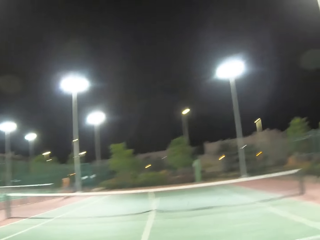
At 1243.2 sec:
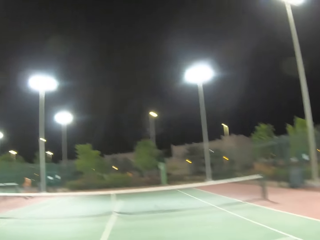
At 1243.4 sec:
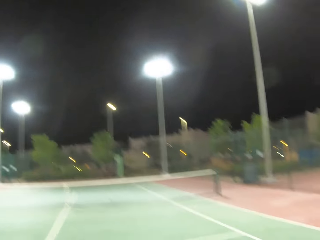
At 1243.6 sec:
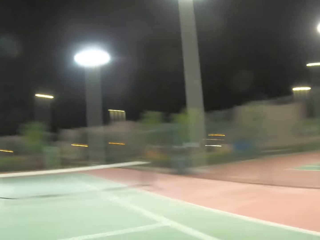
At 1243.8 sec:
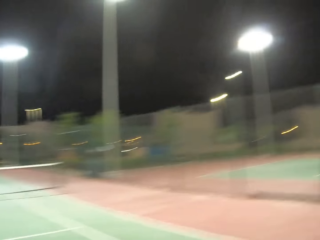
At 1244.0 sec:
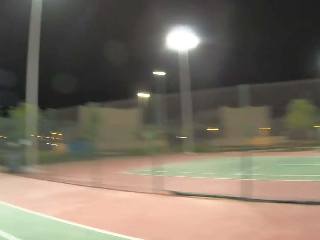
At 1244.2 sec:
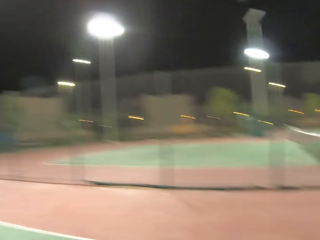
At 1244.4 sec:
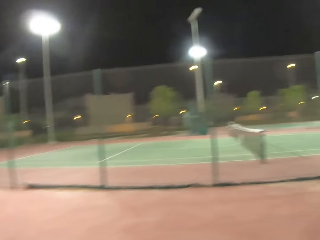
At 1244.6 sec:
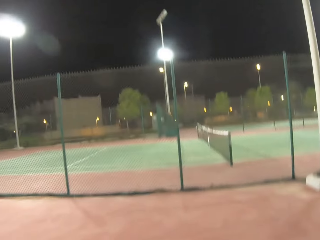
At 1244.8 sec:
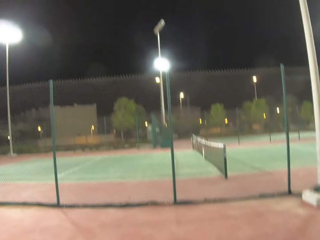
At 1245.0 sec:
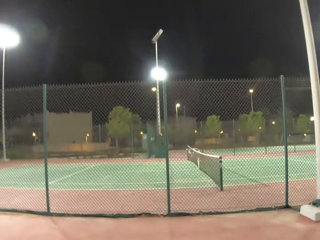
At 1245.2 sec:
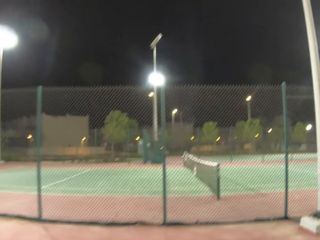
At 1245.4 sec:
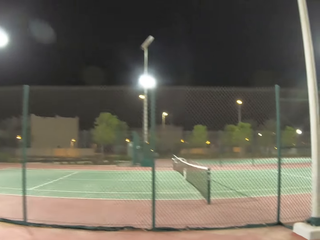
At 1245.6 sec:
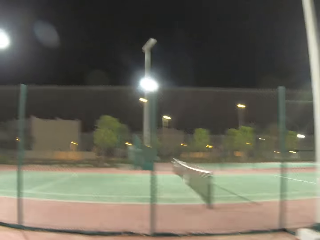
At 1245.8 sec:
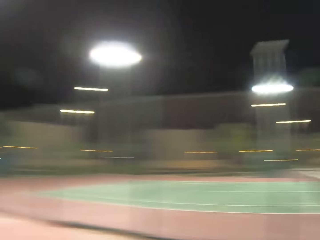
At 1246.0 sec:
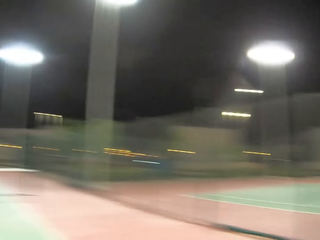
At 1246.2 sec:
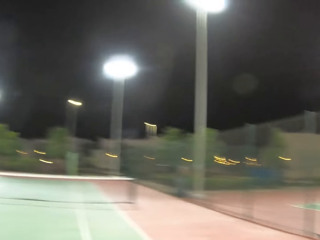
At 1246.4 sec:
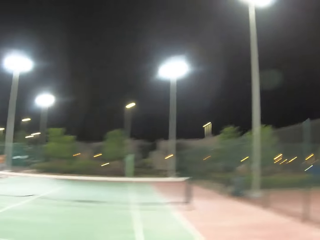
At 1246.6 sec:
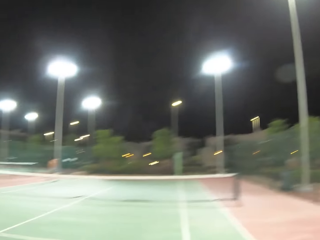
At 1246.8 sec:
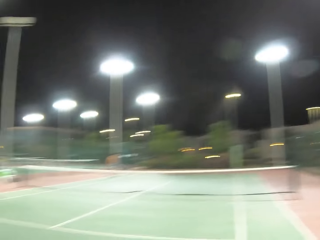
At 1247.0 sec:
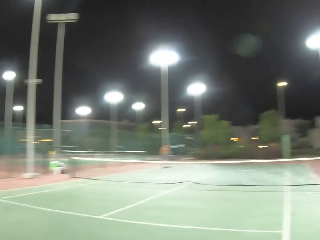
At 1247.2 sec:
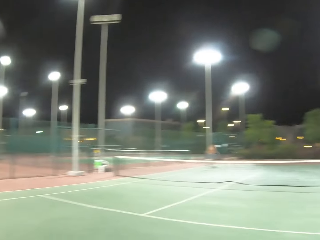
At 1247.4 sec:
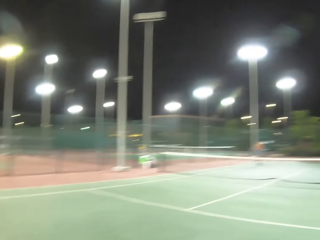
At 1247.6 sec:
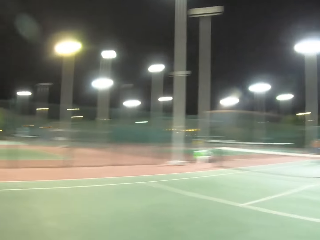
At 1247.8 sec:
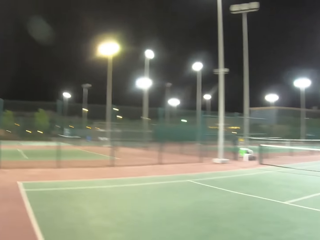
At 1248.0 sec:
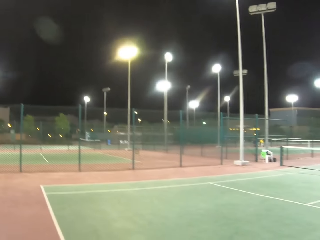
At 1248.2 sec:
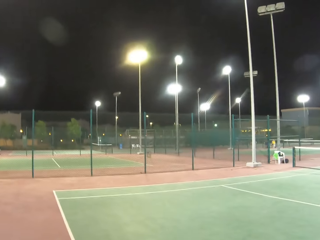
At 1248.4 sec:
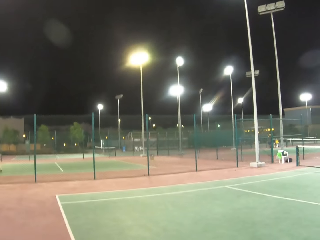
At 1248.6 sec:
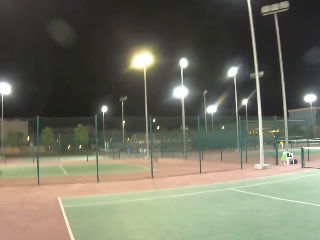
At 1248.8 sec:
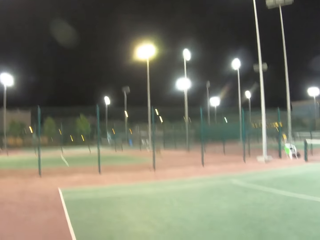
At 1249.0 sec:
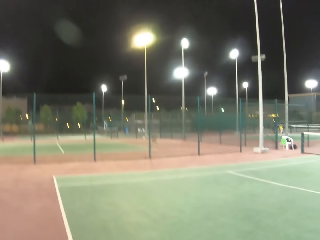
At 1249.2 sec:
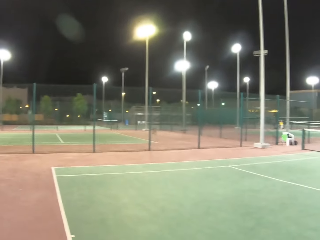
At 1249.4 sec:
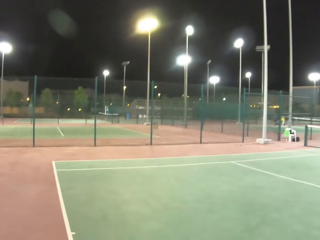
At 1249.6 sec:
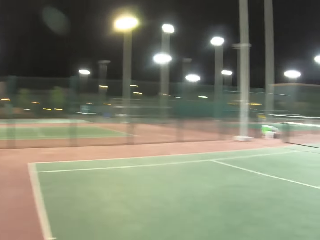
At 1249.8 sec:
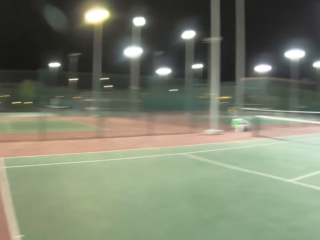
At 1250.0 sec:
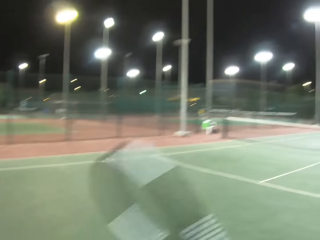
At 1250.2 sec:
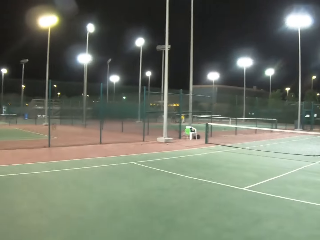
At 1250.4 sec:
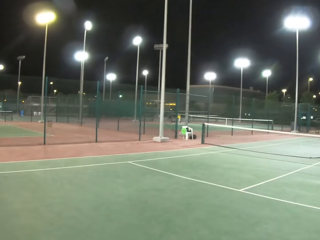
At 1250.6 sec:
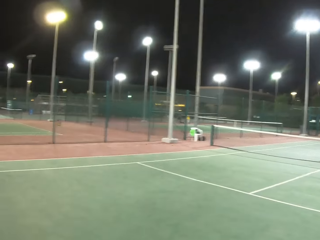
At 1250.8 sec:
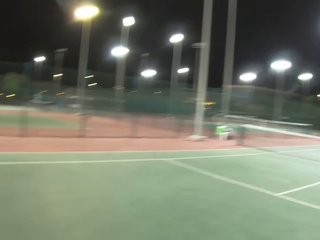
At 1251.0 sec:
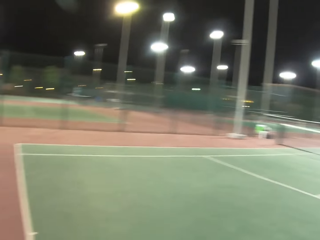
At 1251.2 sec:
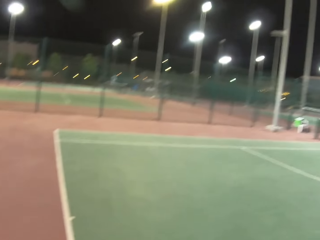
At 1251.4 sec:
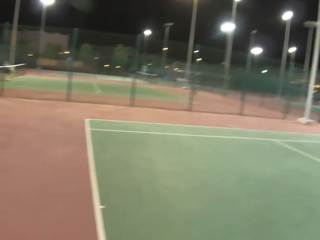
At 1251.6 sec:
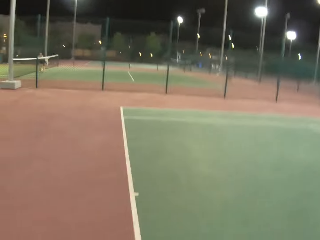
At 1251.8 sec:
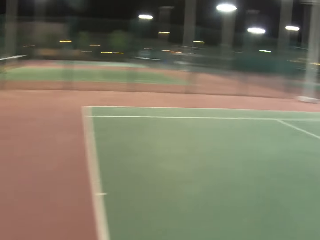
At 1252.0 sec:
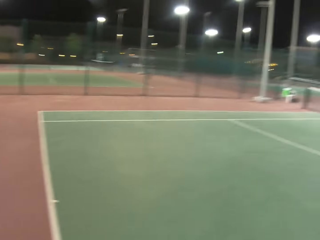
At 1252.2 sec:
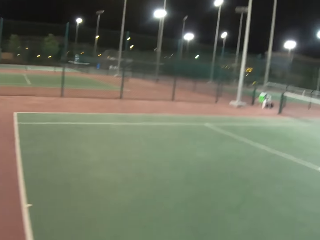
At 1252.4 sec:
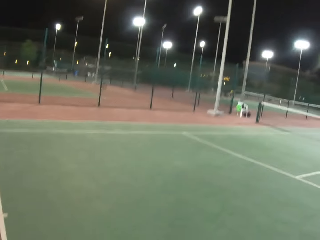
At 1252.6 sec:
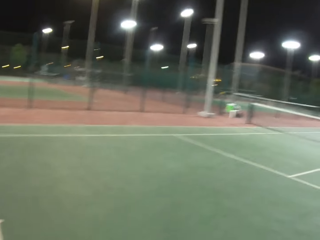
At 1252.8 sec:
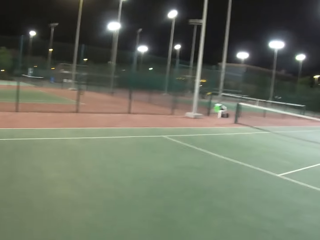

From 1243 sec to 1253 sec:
The camera wearer walks around in the tennis court.

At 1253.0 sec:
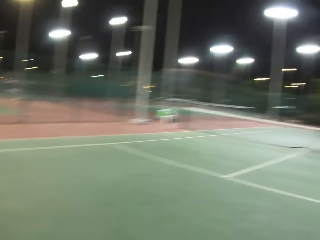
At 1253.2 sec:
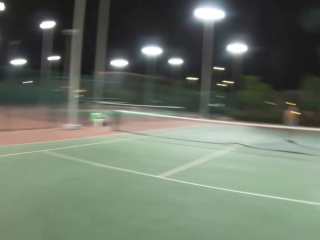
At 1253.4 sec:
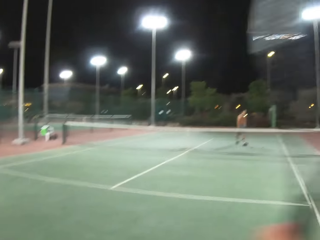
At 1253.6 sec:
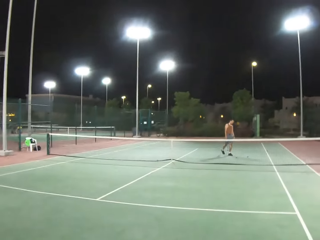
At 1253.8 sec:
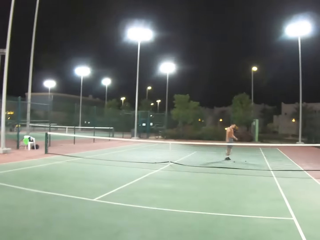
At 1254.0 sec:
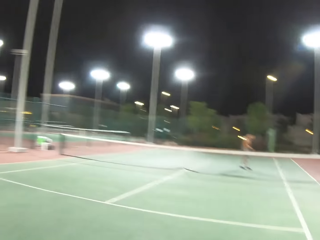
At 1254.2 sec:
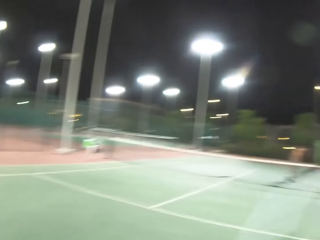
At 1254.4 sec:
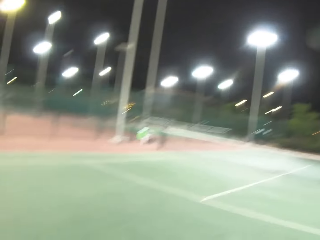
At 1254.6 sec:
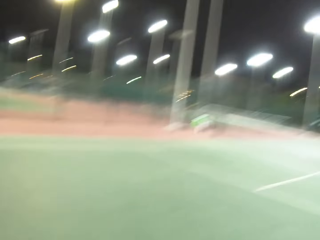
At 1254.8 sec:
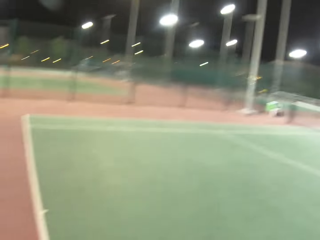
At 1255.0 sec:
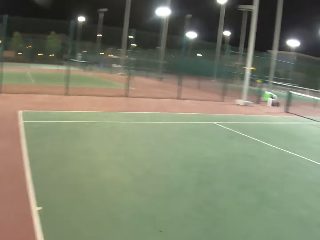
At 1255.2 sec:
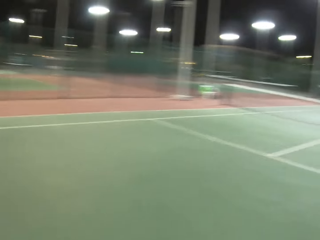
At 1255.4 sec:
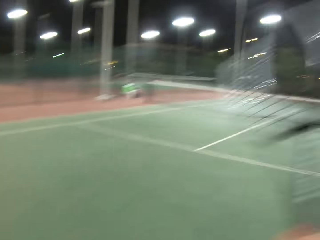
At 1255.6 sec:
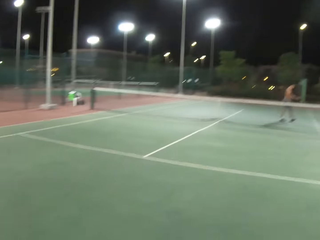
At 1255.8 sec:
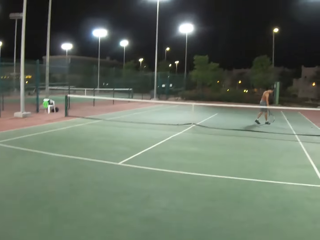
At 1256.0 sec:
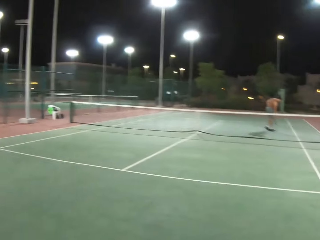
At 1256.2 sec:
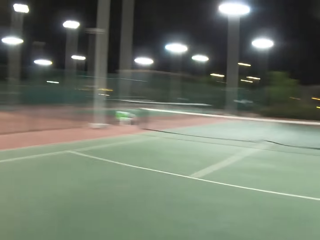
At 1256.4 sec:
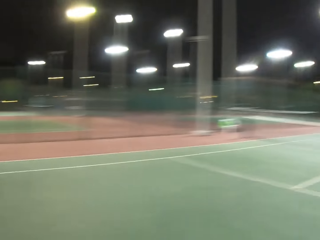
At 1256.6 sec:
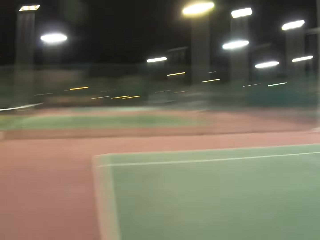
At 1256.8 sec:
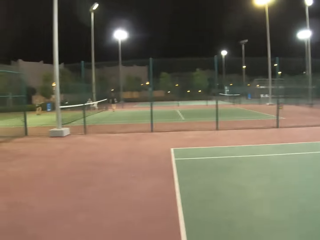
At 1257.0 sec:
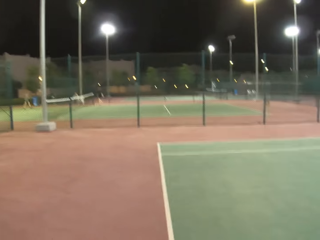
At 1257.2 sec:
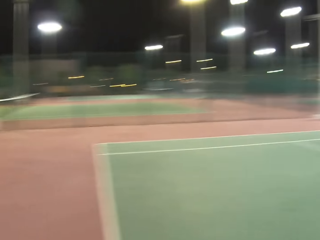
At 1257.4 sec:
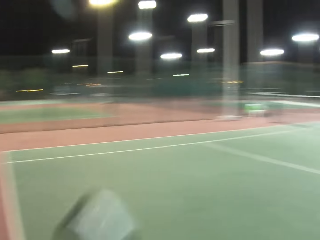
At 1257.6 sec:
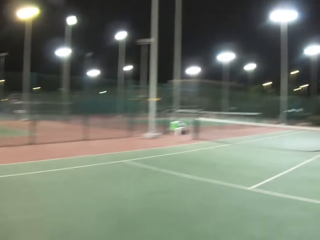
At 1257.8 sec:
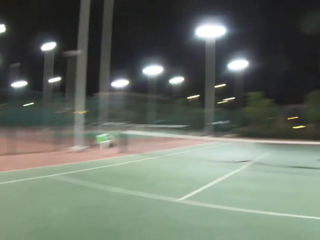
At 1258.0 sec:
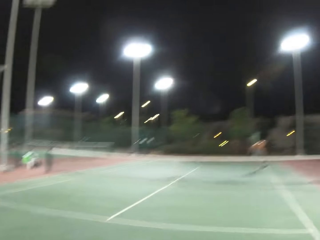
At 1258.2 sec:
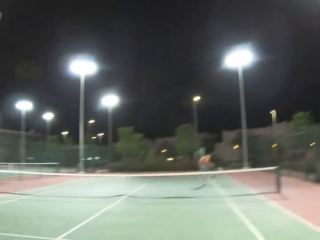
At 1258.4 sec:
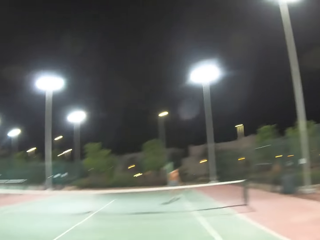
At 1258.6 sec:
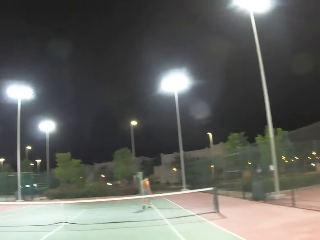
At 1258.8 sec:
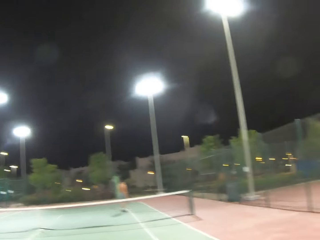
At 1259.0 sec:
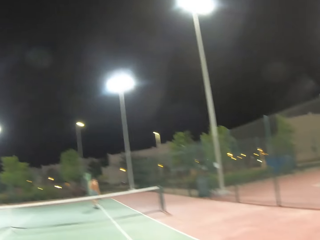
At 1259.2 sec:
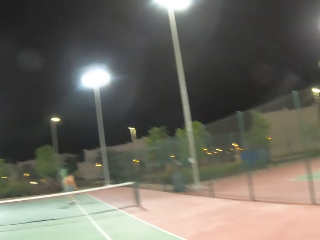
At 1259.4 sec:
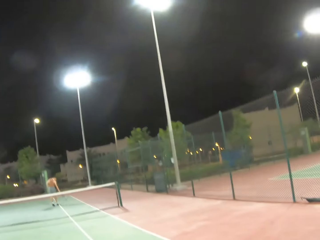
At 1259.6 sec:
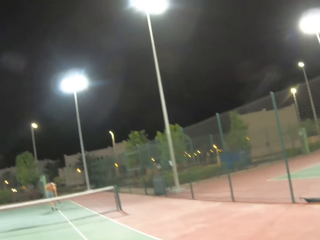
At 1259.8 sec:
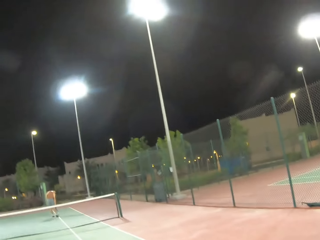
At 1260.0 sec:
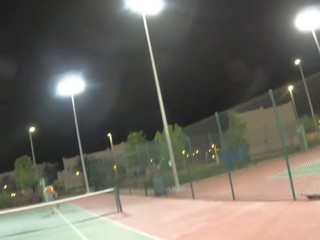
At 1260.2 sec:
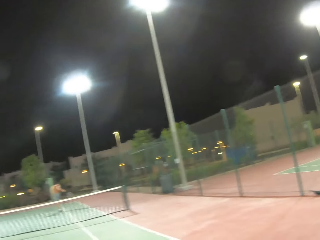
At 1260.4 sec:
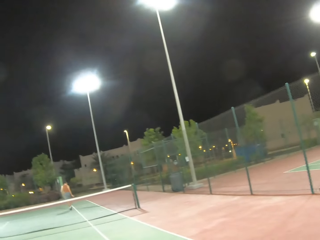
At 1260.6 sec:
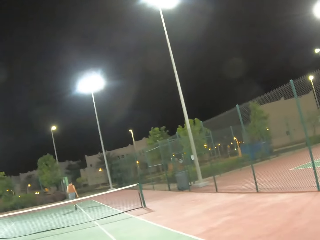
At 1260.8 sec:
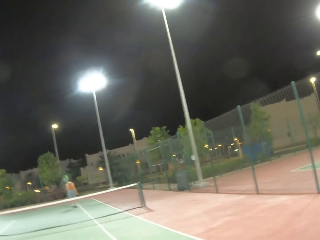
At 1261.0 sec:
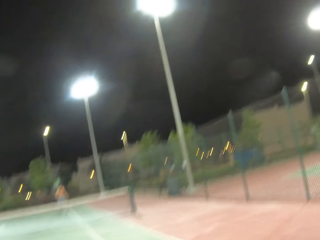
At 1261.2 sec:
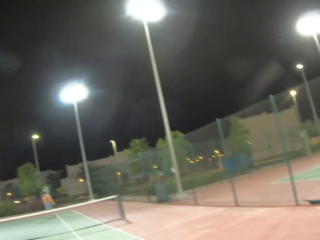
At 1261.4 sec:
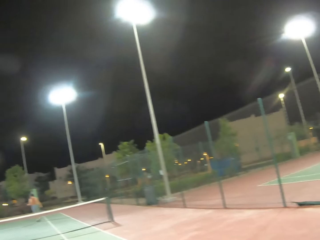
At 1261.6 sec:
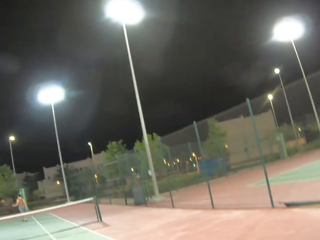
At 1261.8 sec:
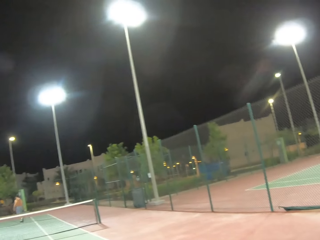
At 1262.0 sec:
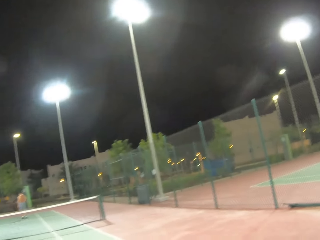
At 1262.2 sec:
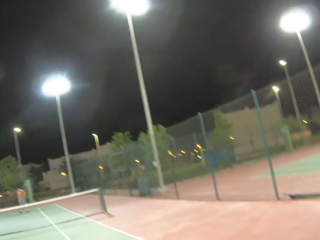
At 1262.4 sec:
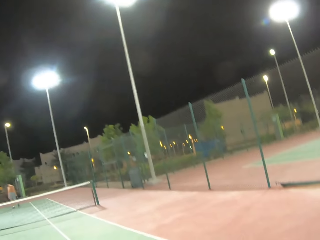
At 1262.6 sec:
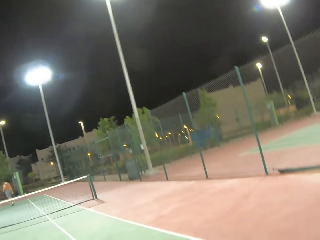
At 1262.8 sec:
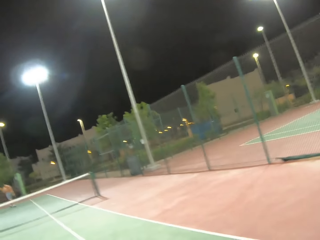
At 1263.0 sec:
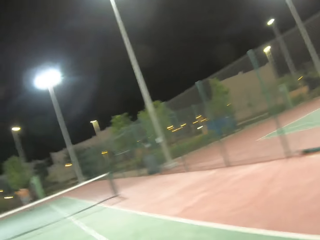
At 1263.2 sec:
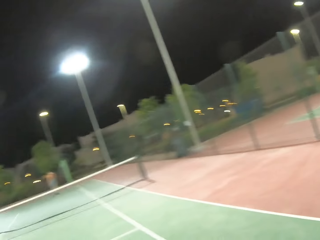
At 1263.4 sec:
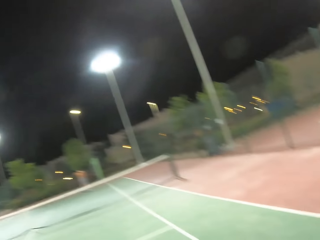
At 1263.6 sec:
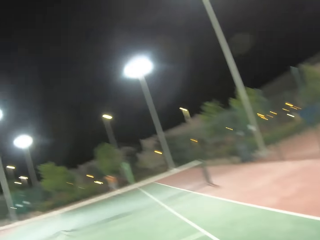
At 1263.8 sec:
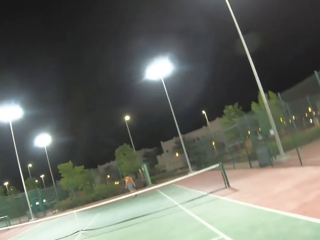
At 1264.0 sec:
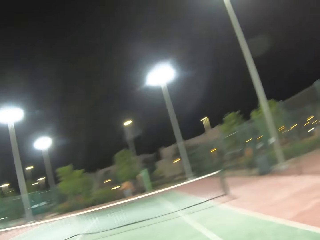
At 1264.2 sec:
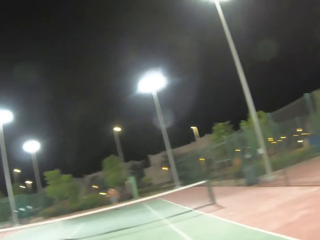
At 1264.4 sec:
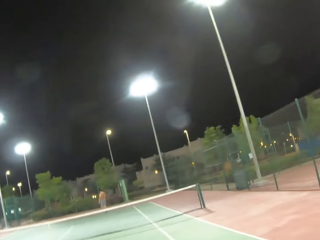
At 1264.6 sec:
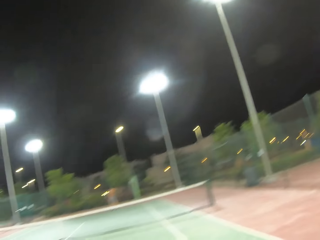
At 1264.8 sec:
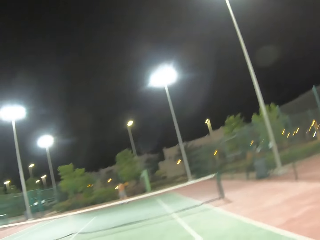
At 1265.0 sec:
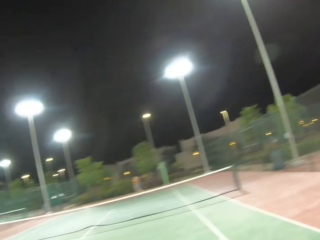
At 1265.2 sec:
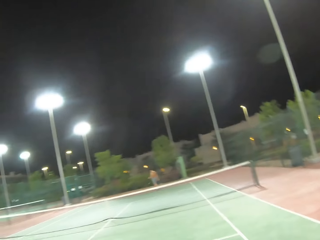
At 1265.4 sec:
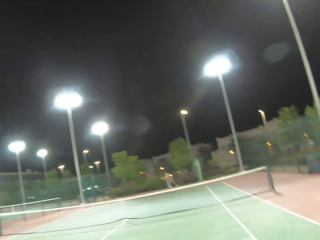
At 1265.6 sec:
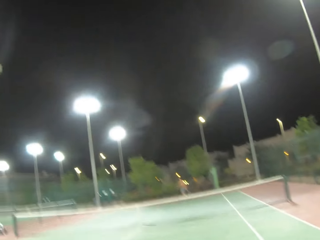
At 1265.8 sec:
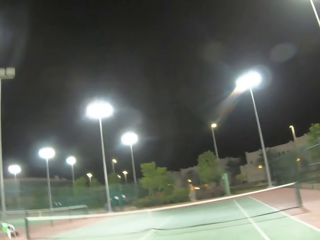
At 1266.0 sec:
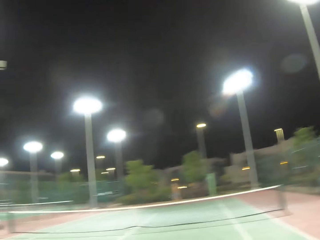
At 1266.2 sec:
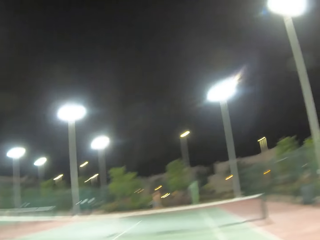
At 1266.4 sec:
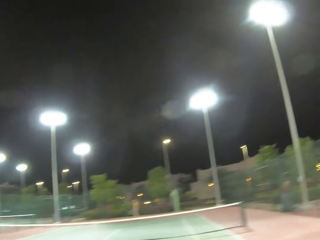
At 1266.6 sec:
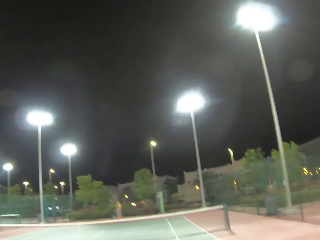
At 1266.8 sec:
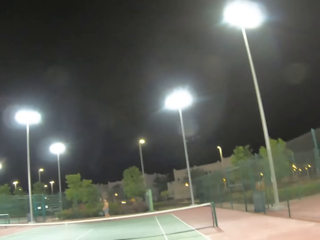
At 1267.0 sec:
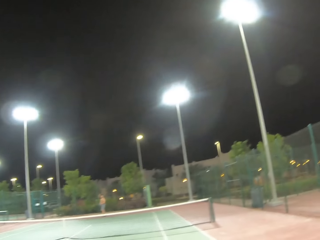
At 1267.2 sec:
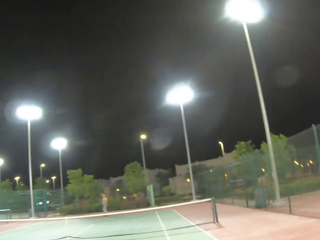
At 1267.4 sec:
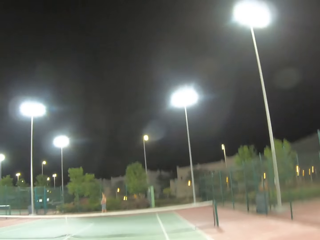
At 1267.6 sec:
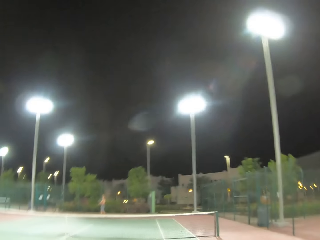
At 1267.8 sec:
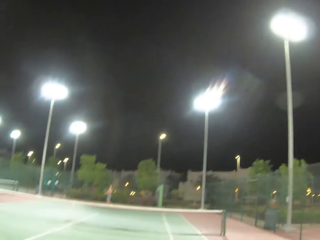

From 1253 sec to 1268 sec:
The camera wearer swings a tennis racket on the court. A man walks around in the tennis court.
